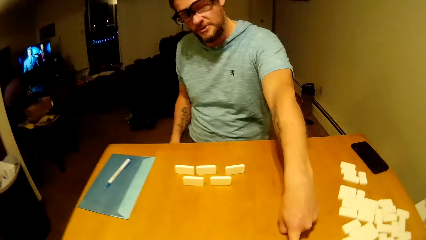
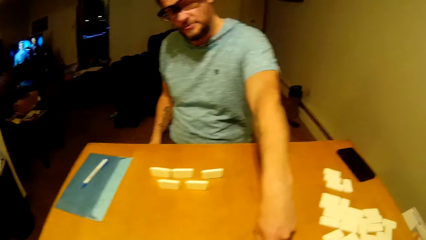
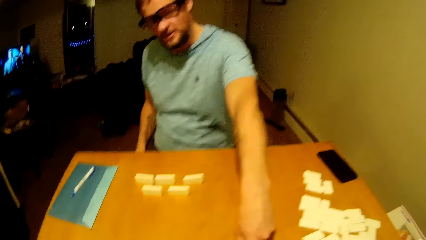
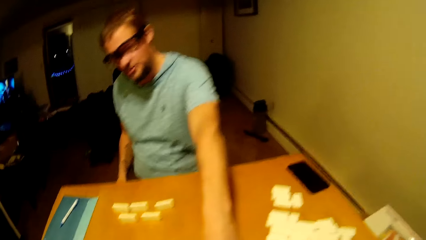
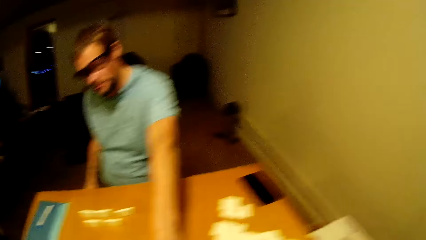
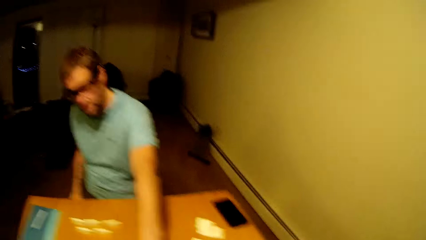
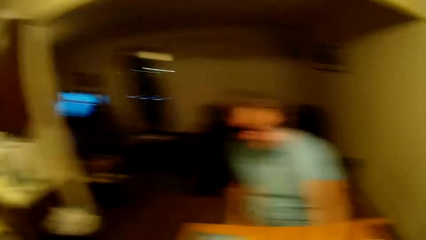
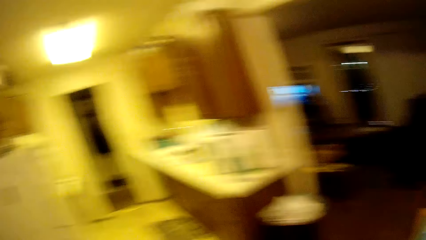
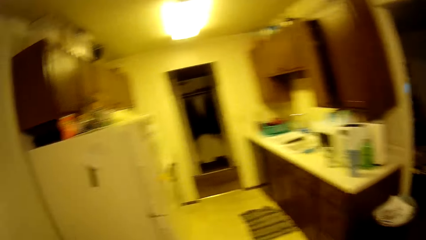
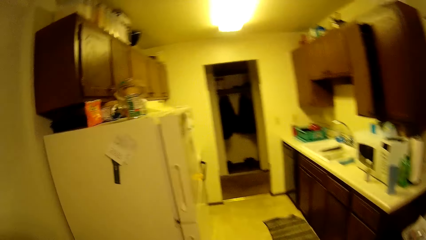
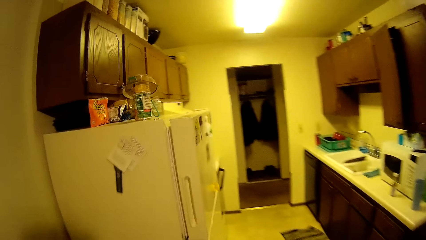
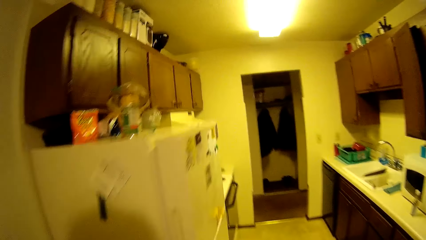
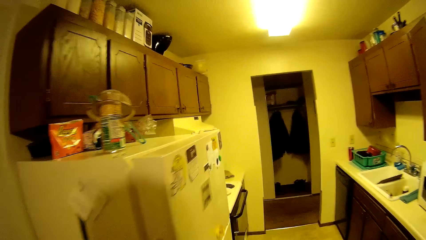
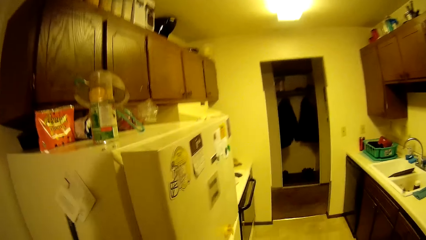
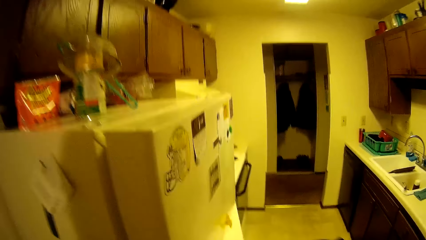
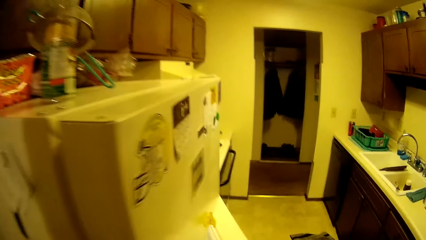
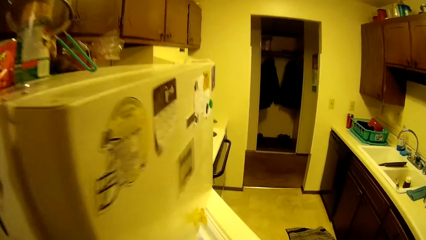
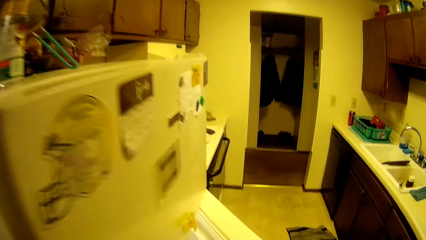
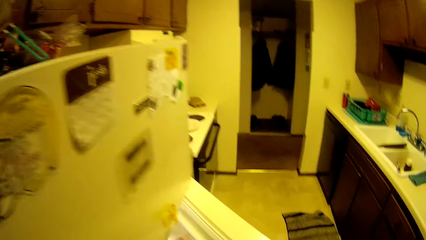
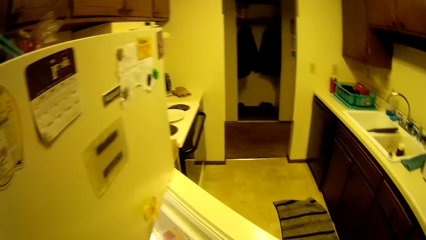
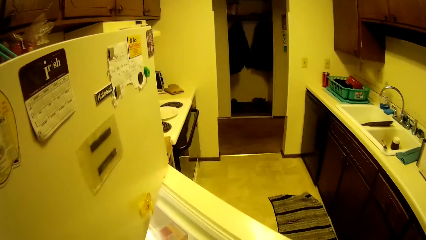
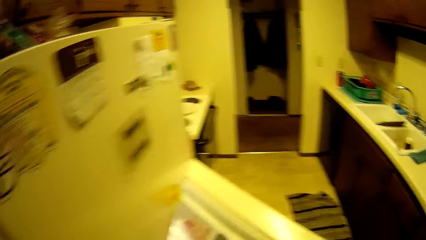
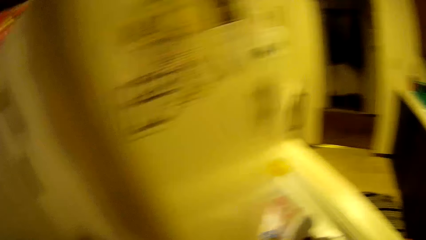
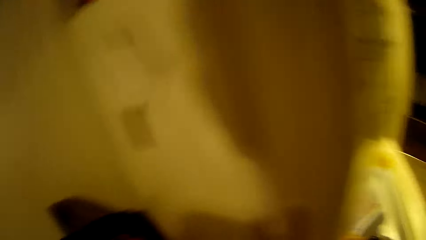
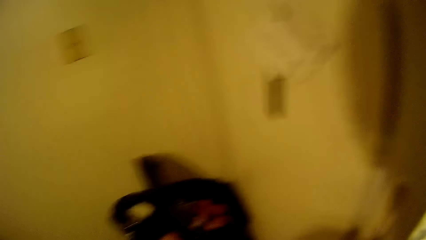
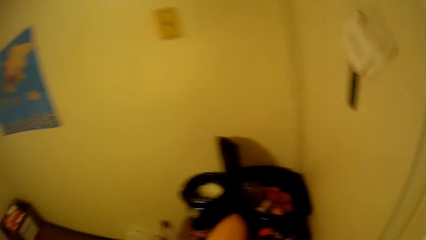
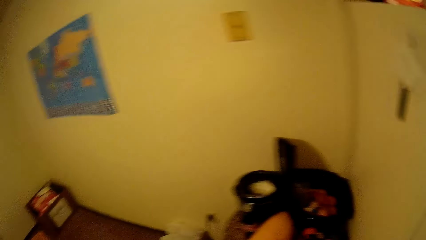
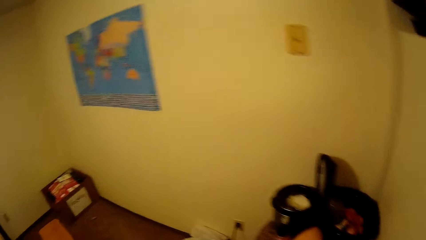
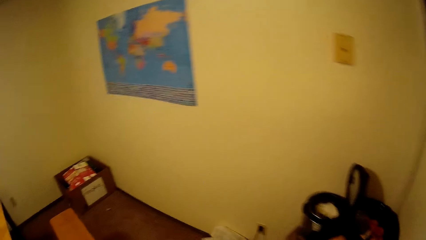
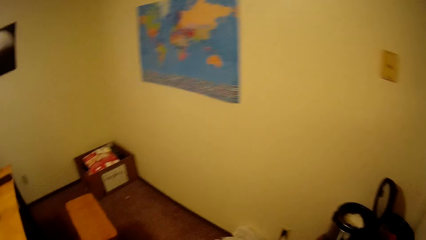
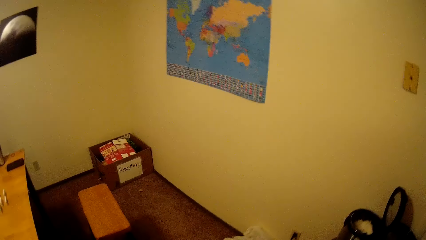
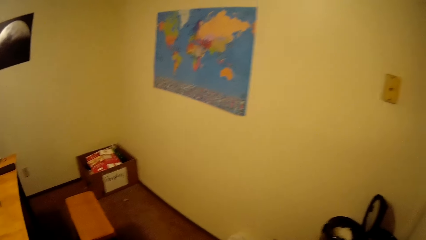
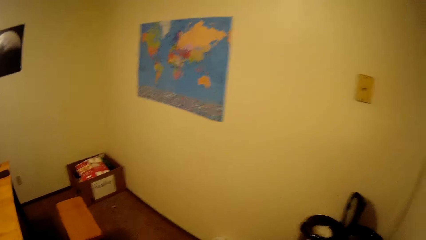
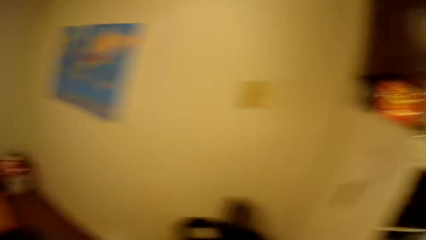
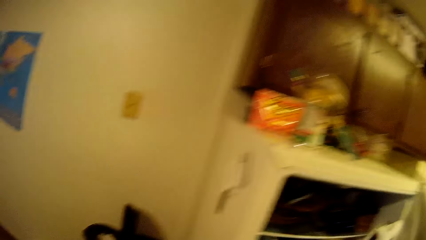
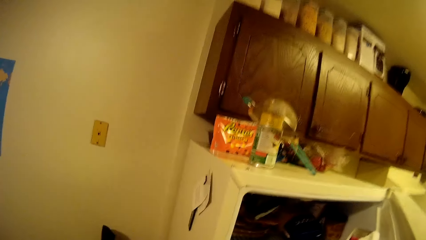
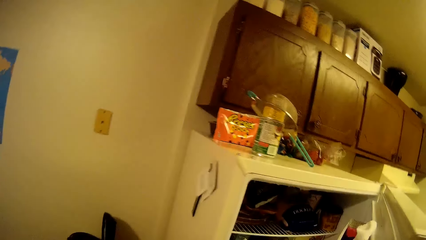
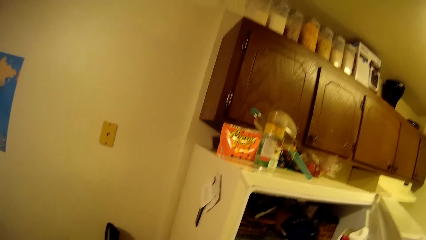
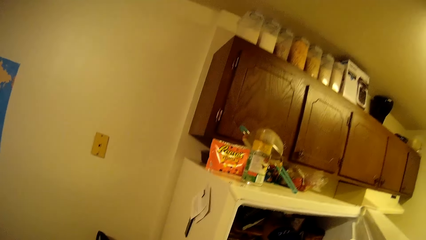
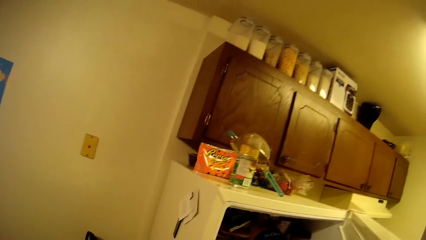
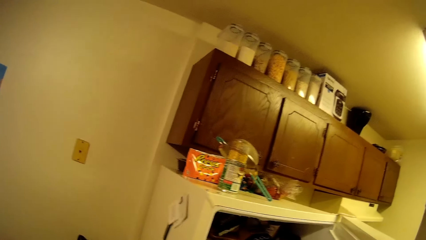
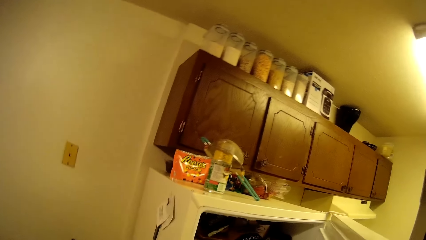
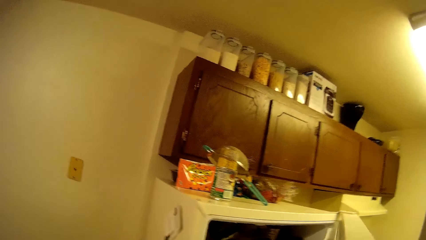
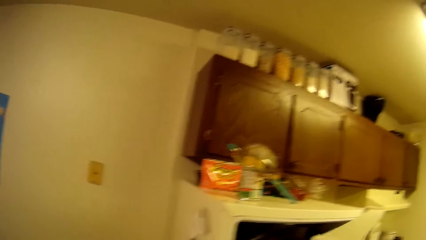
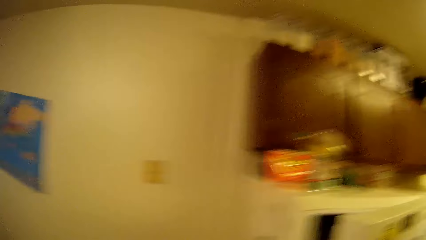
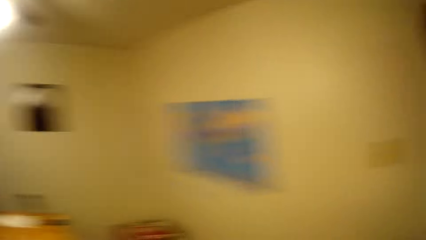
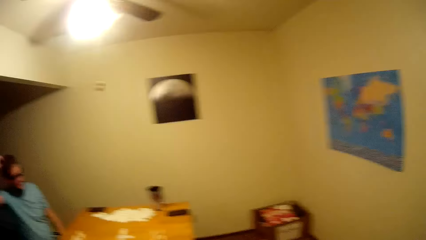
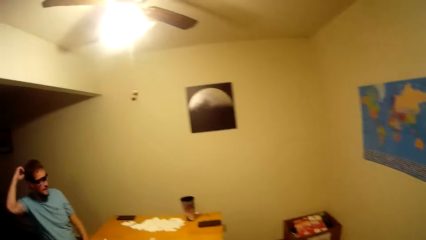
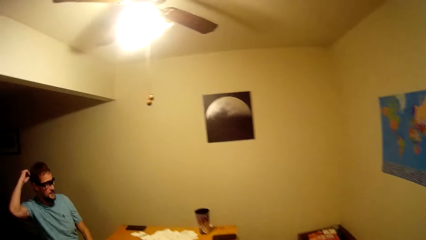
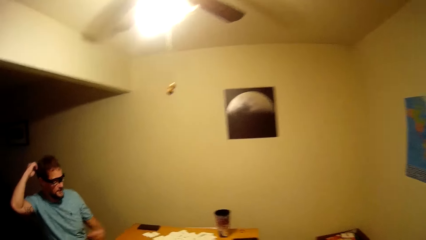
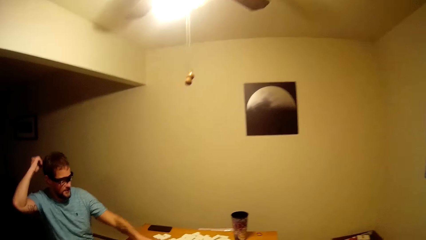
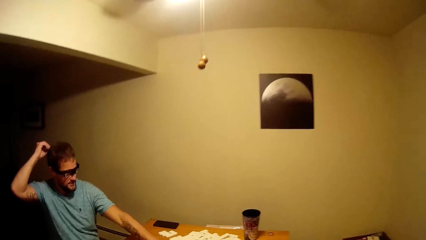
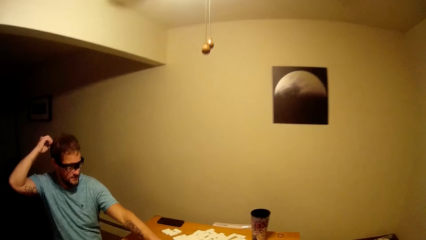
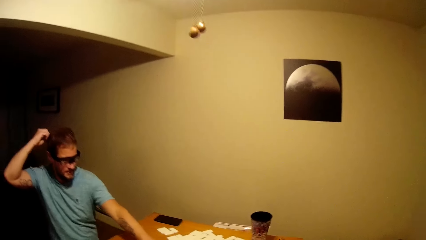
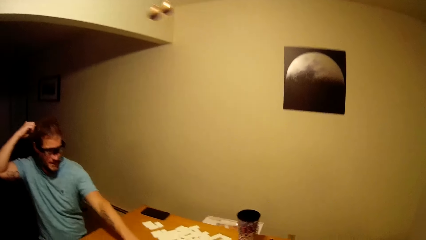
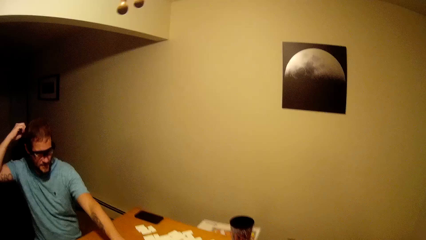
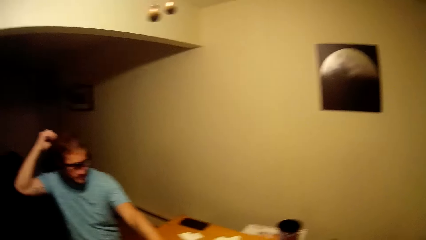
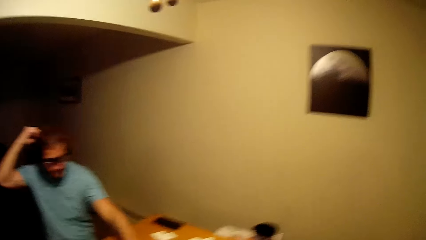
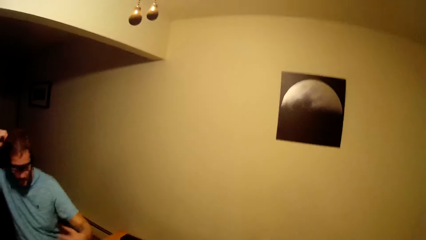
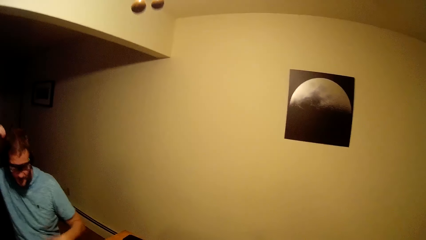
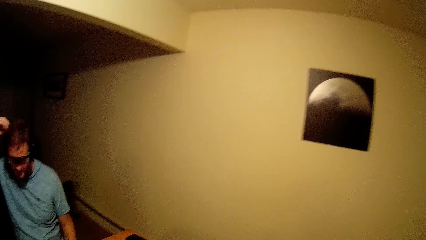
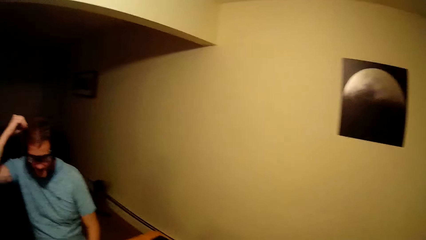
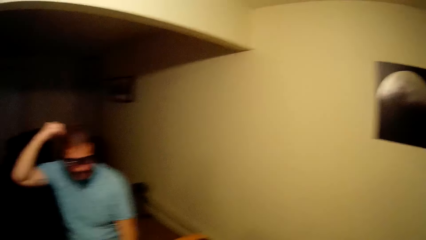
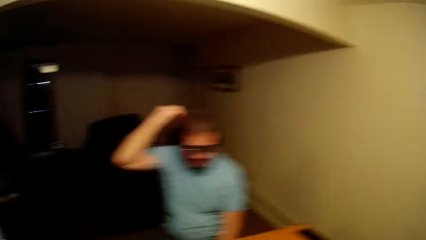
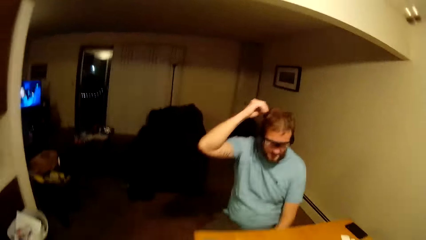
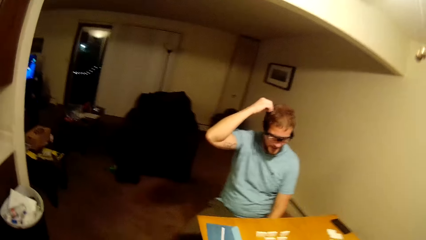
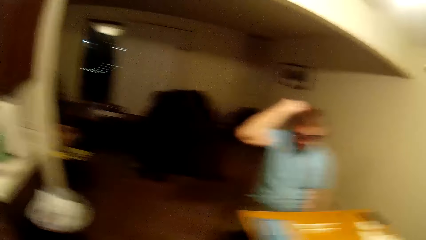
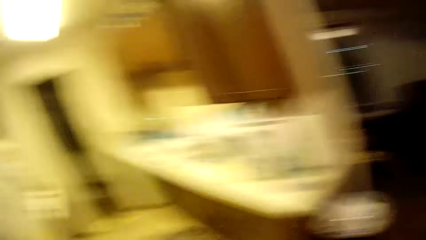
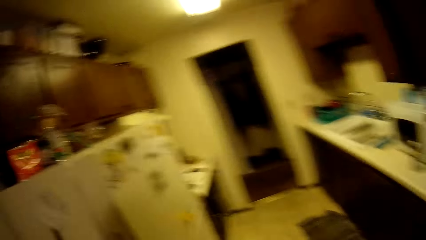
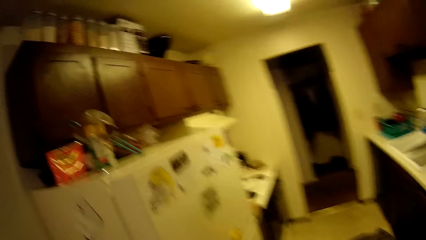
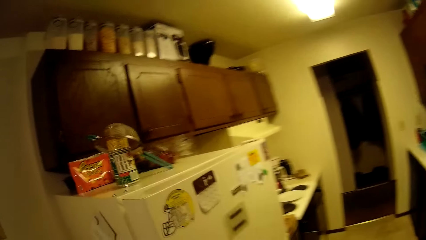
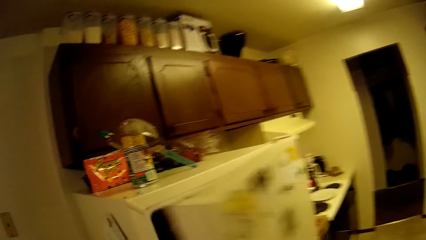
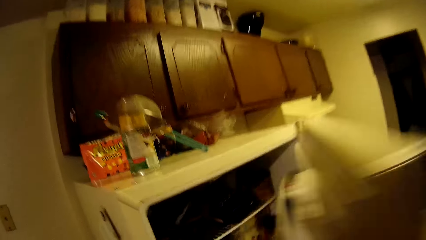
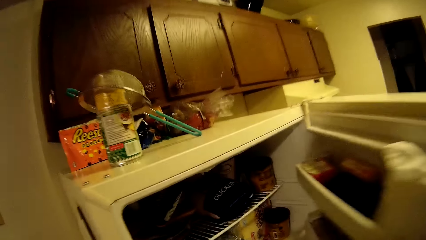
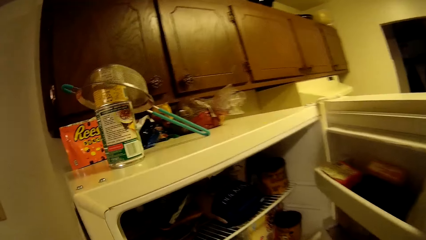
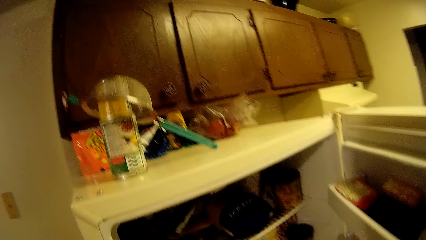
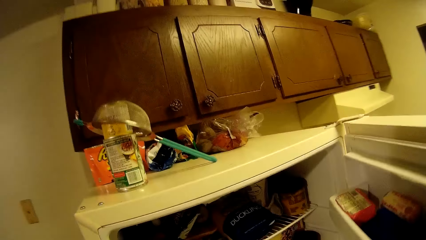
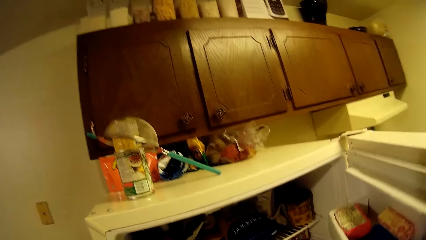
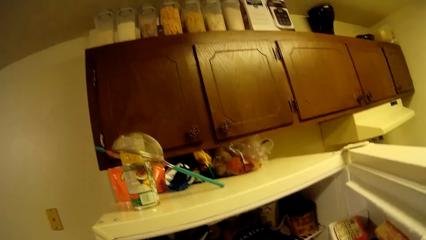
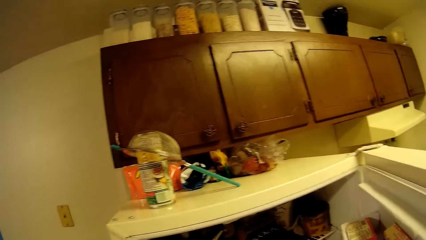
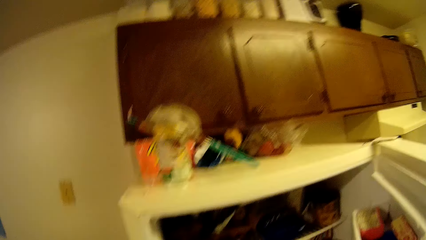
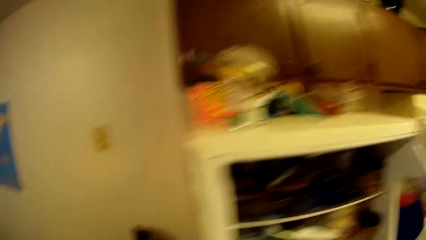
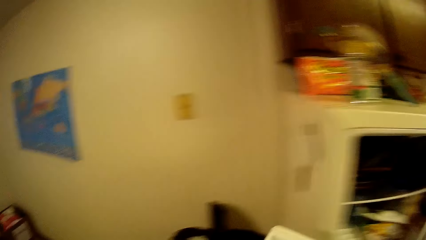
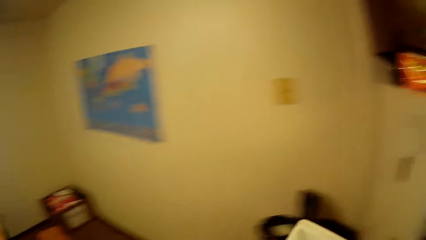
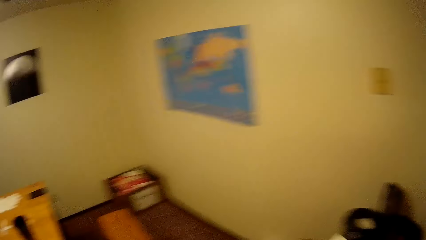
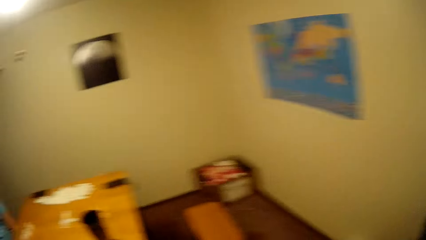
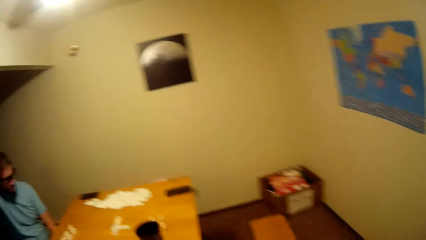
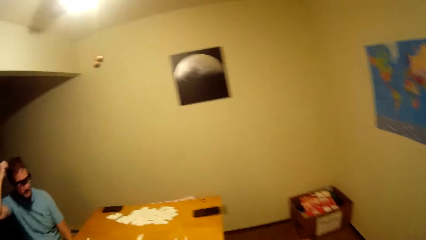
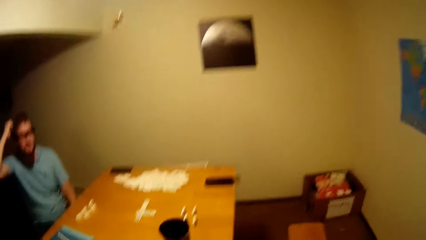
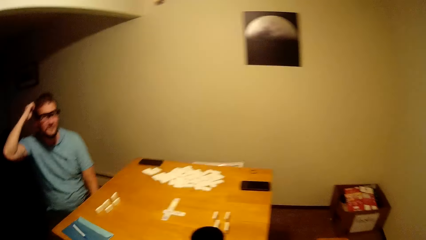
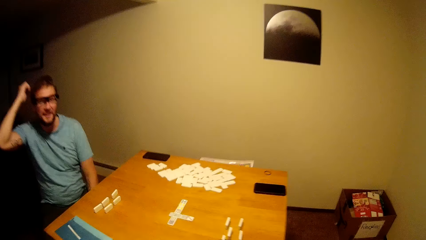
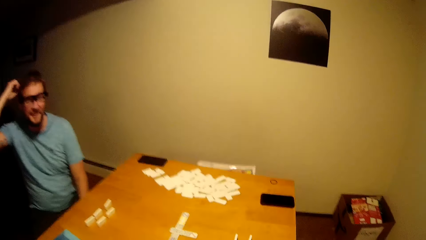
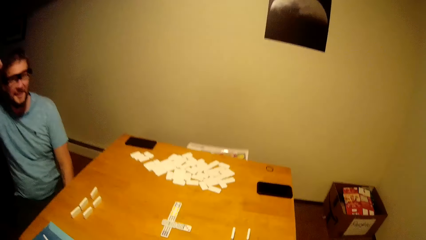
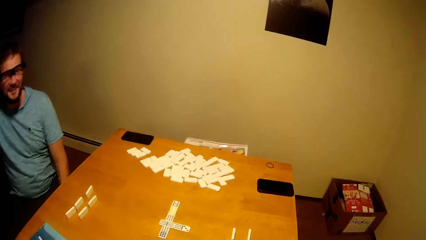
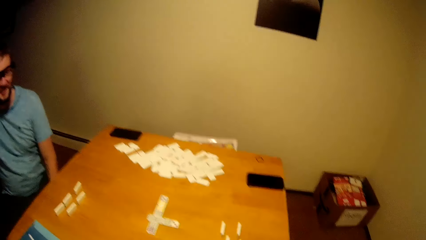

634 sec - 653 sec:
The camera wearer moves around. They open the fridge. They close the fridge. They move around. A man touches his hair. The camera wearer opens the fridge. They take a package from the fridge. They move around.
